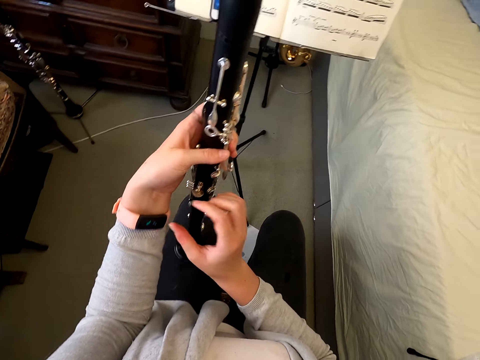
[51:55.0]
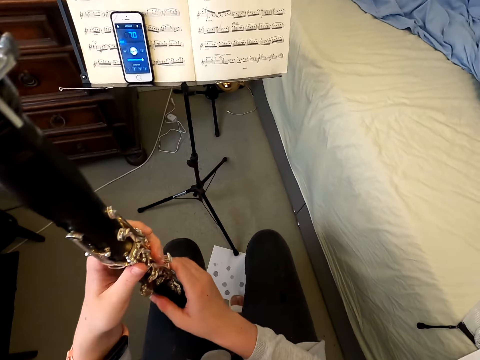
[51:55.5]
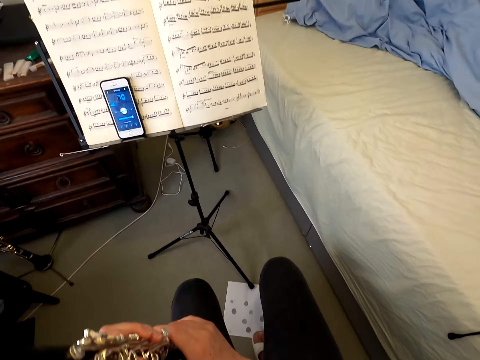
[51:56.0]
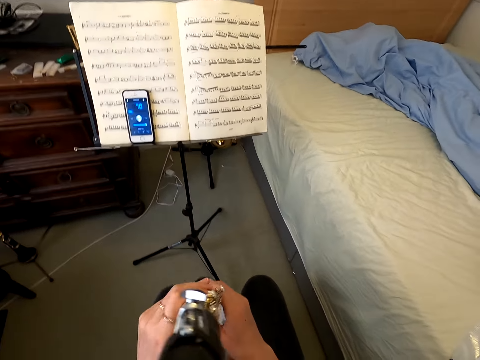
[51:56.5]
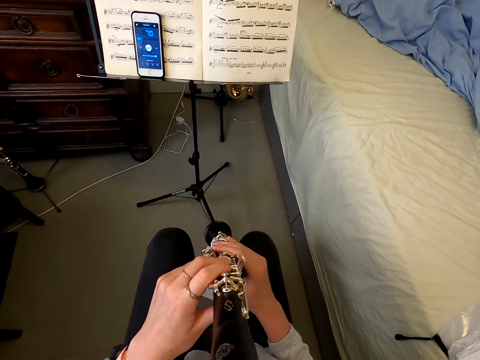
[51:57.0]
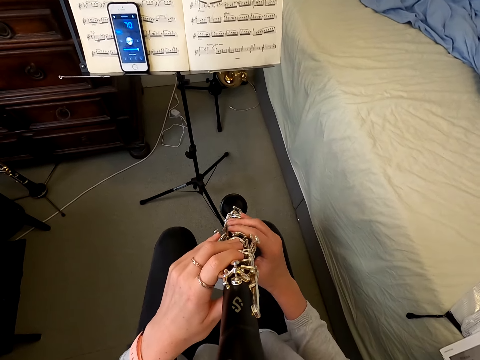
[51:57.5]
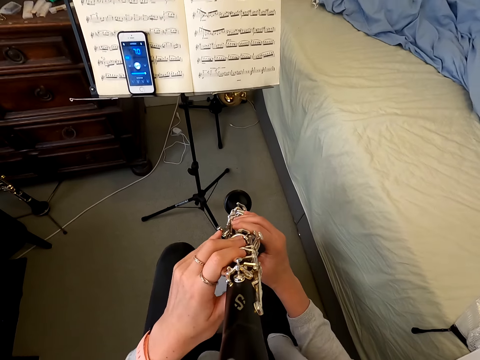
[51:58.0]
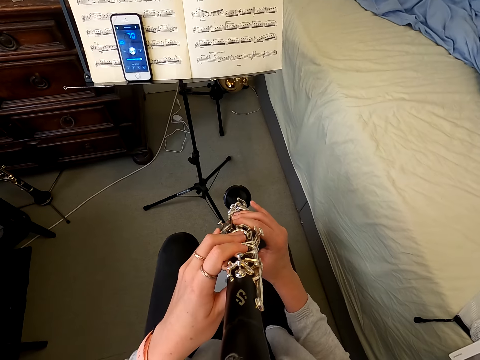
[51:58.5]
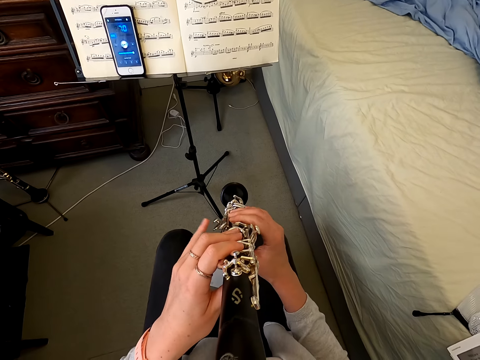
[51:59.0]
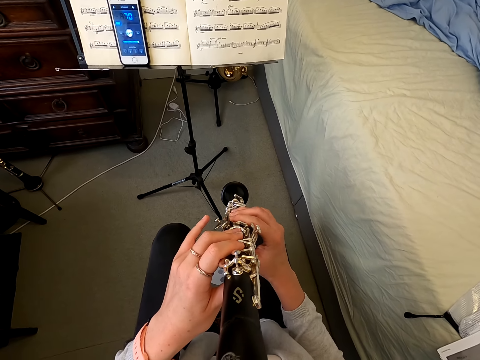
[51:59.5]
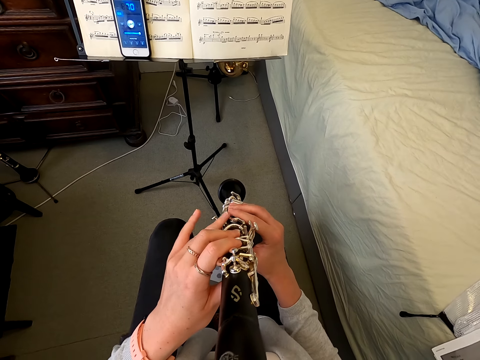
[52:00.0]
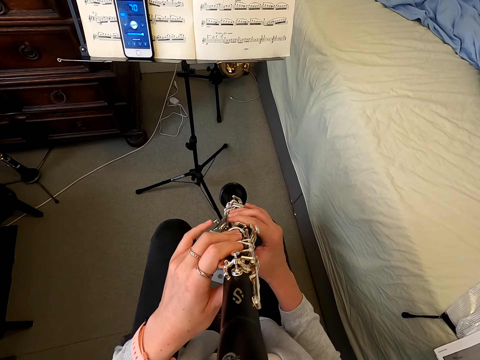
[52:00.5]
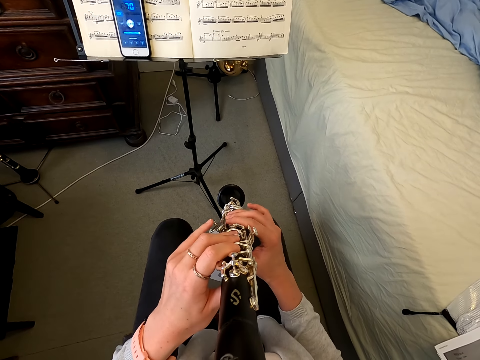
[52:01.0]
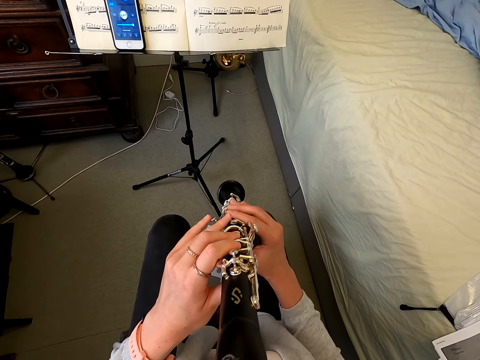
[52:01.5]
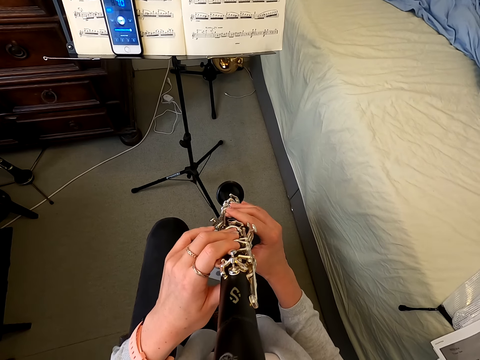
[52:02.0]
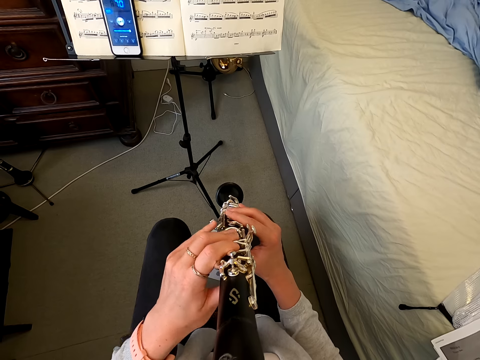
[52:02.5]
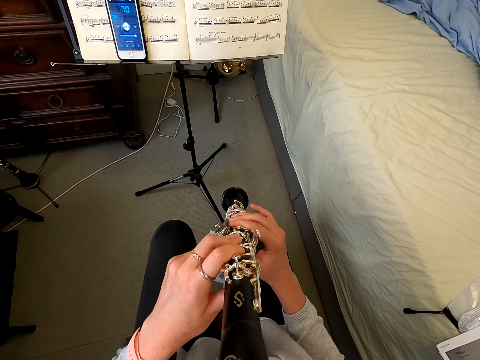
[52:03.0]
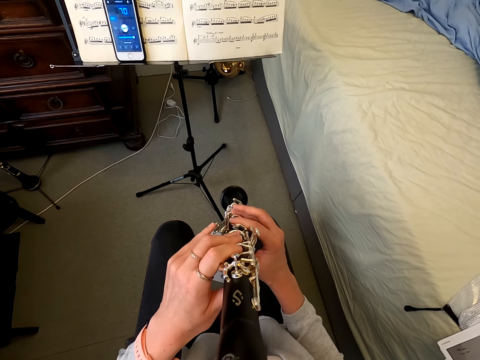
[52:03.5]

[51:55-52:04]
The camera wearer holds a reed instrument. They touch the clarinet and play the clarinet.

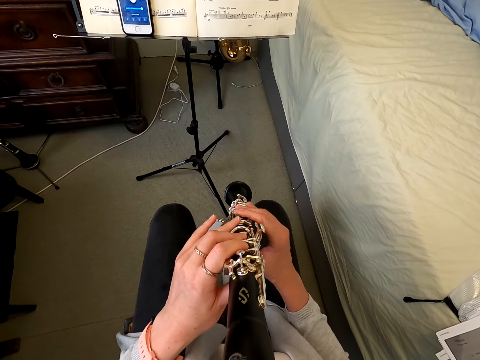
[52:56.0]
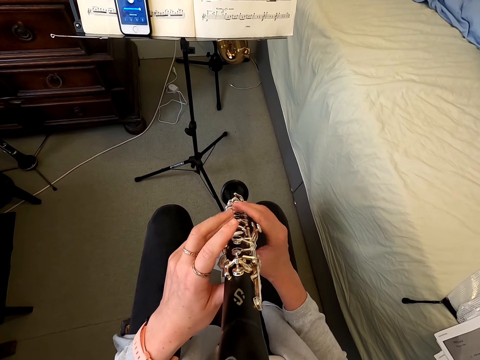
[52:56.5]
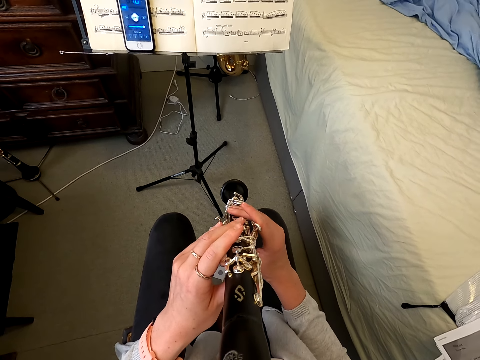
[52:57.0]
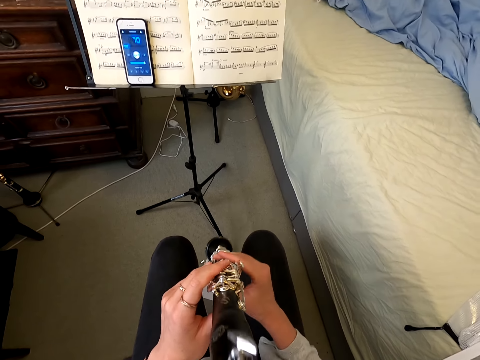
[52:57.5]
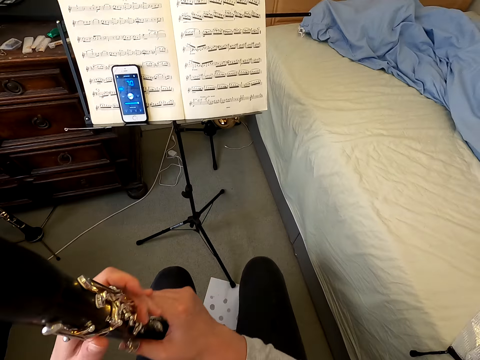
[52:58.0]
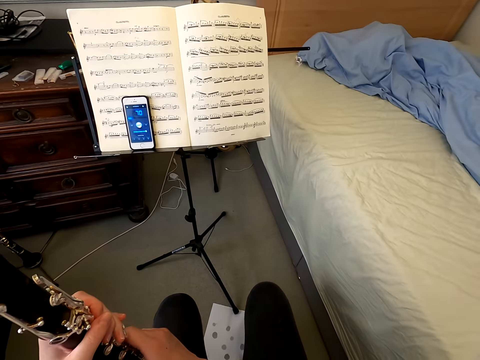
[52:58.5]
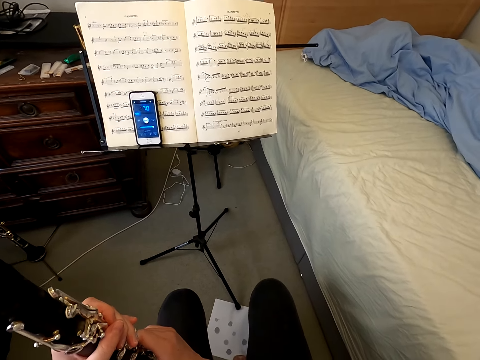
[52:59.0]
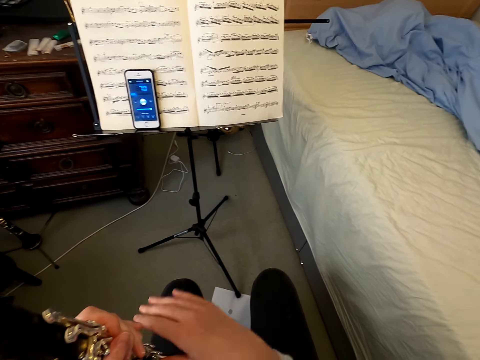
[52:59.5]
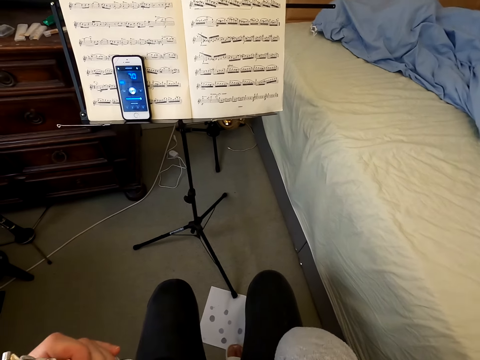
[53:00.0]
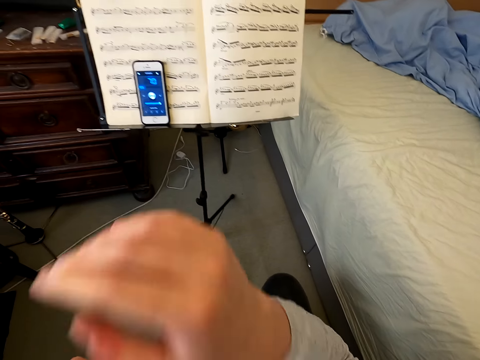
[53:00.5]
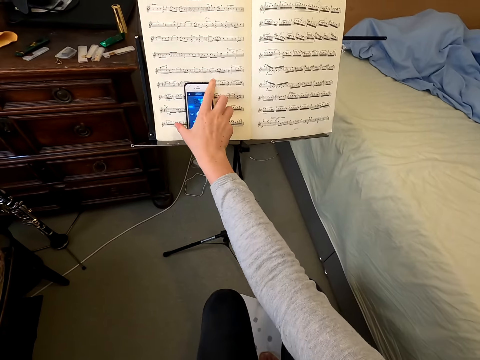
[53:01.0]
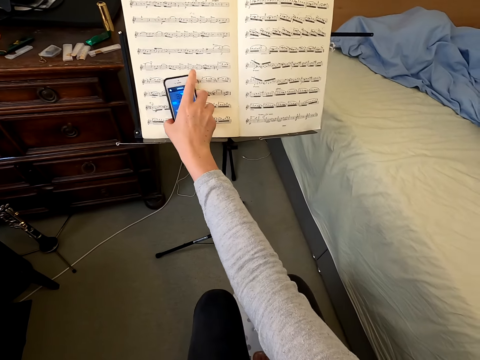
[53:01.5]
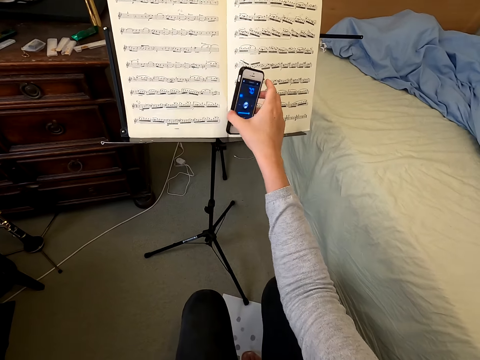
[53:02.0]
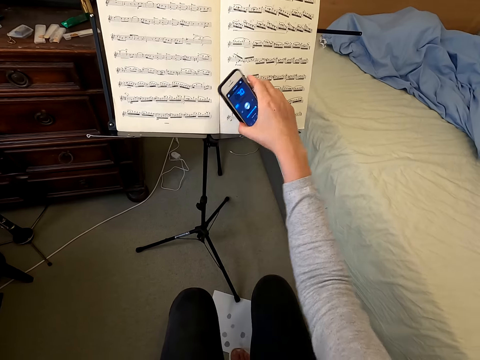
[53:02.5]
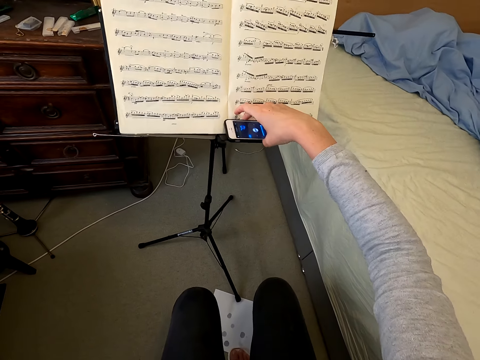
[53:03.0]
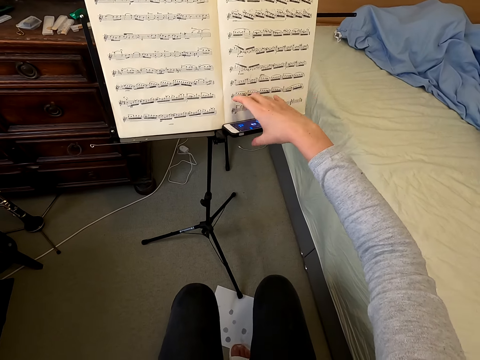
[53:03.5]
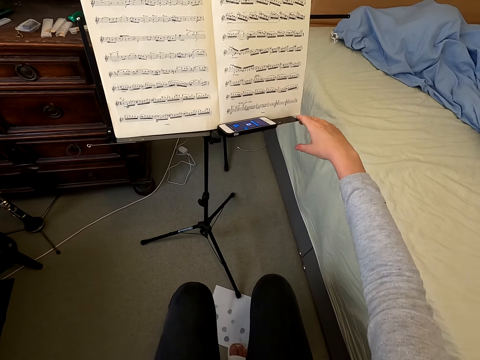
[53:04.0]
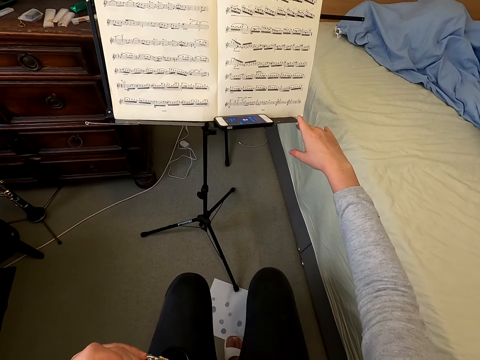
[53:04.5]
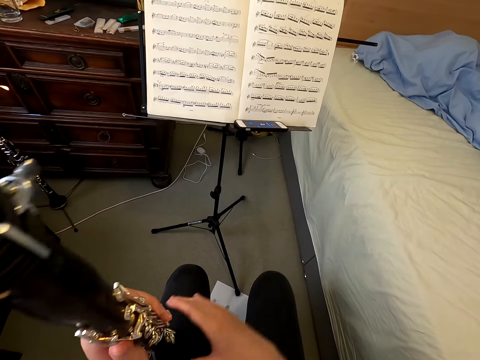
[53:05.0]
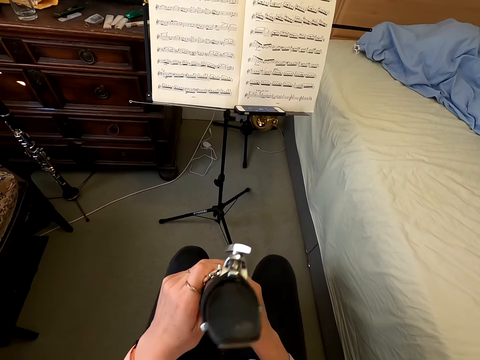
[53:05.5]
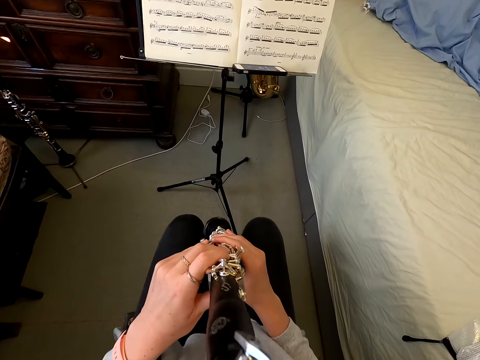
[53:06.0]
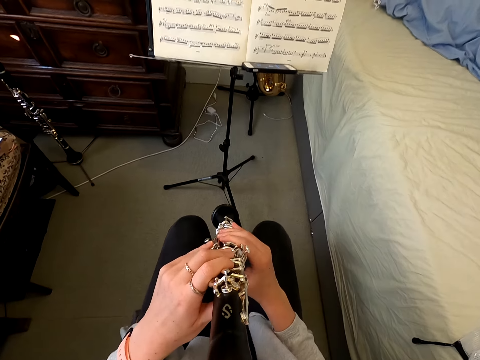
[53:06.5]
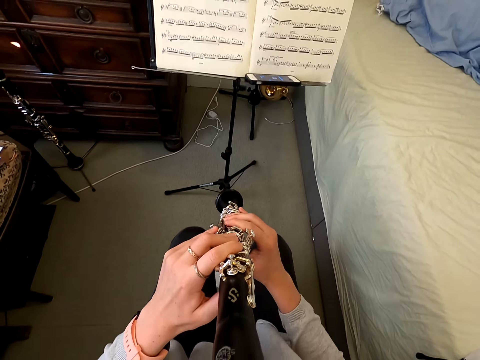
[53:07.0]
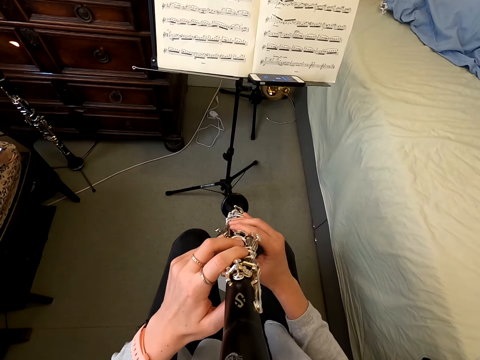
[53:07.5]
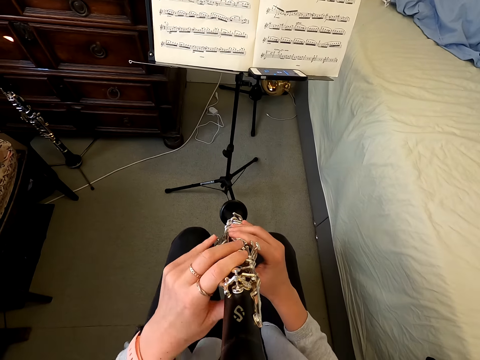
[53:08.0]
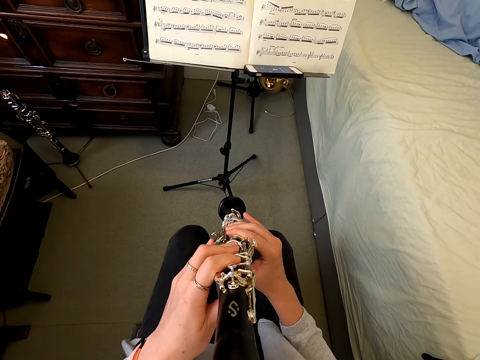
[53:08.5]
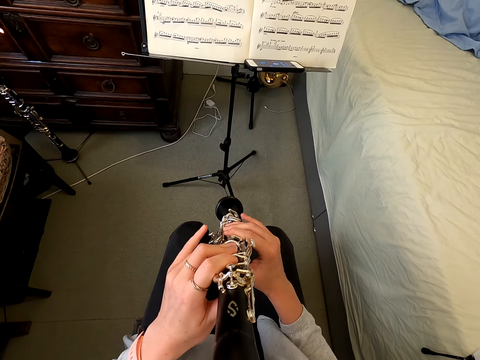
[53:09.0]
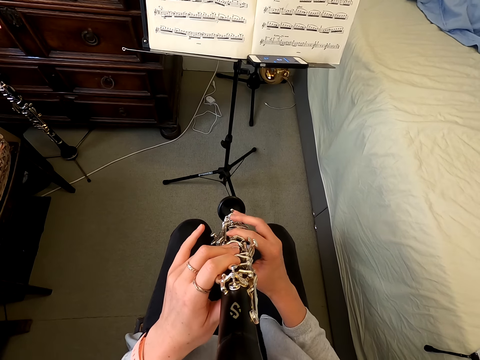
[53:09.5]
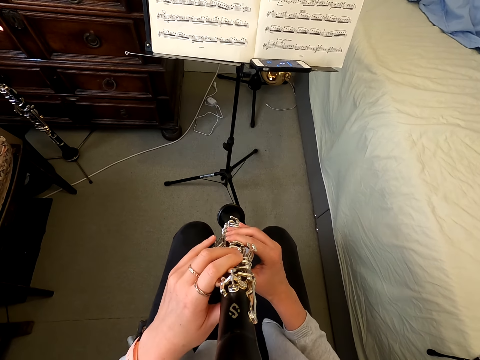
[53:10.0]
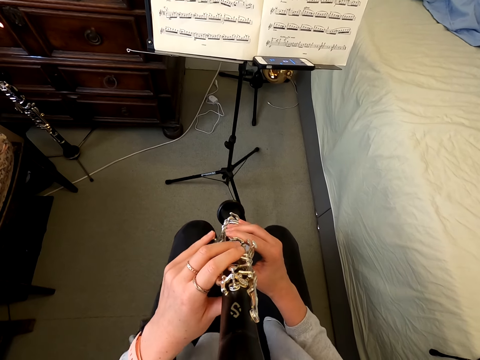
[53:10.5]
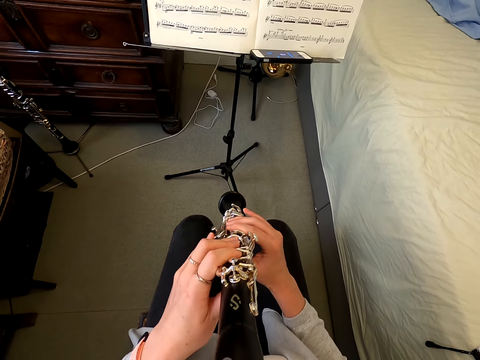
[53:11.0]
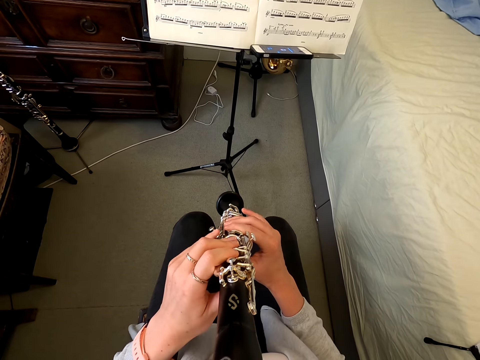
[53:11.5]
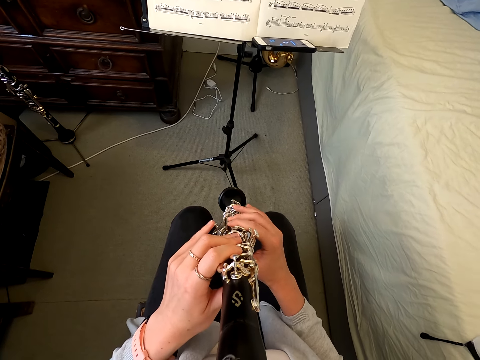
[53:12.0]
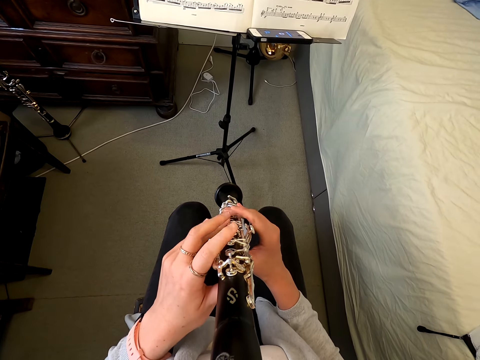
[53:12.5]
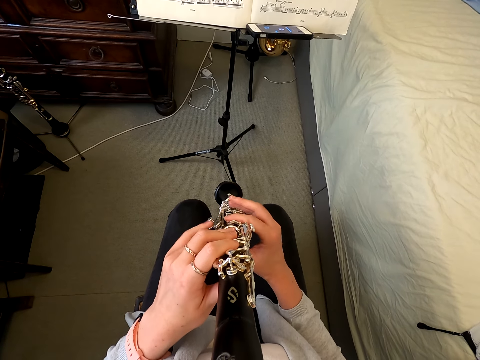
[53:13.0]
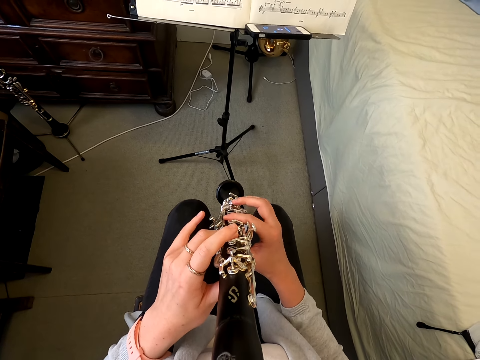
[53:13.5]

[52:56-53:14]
The camera wearer holds a reed instrument. They touch the clarinet and lift the phone. They touch the cellphone. They put the phone on the phone book. They put the phone to lie flat on the stand. They move the stand slightly. They hold the reed instrument and touch the clarinet. They play the clarinet.
